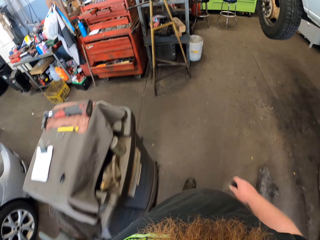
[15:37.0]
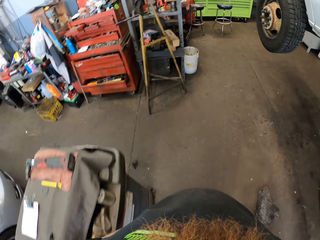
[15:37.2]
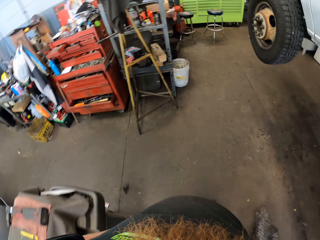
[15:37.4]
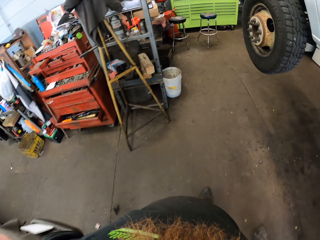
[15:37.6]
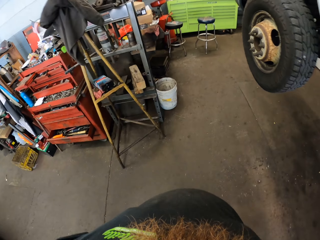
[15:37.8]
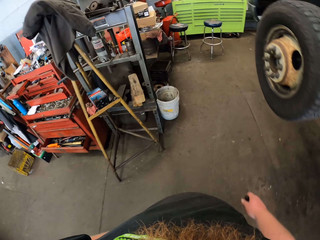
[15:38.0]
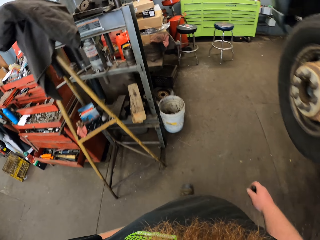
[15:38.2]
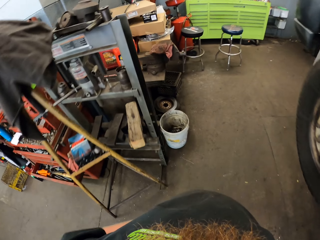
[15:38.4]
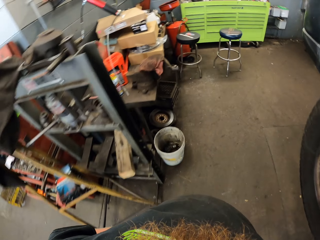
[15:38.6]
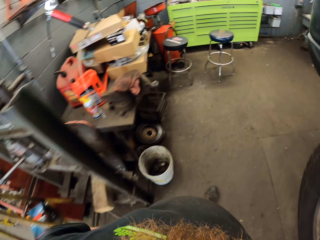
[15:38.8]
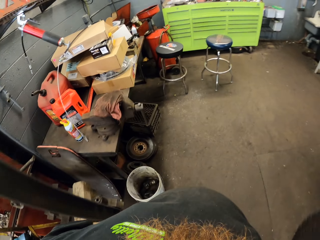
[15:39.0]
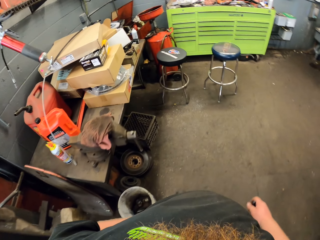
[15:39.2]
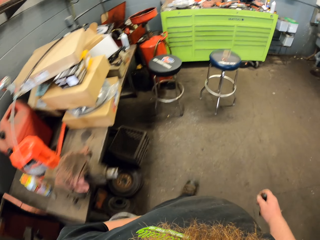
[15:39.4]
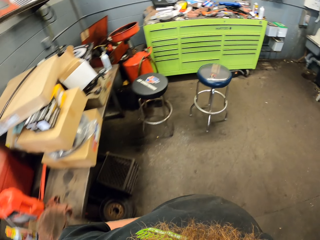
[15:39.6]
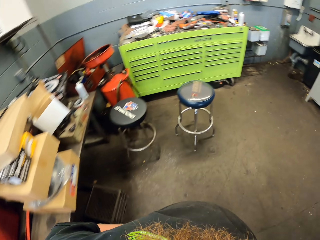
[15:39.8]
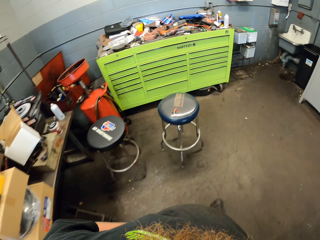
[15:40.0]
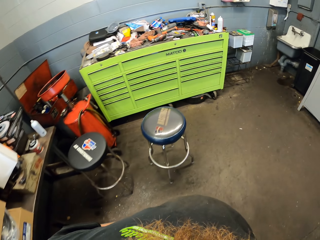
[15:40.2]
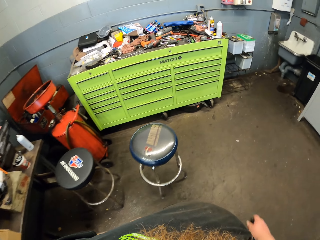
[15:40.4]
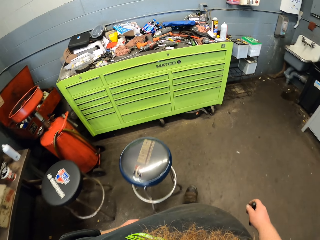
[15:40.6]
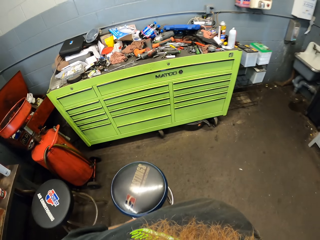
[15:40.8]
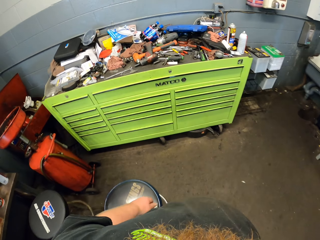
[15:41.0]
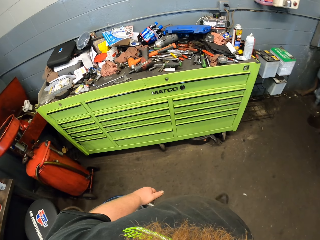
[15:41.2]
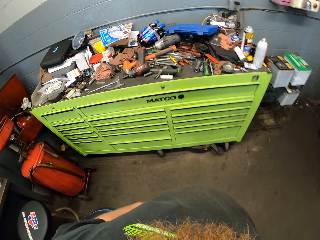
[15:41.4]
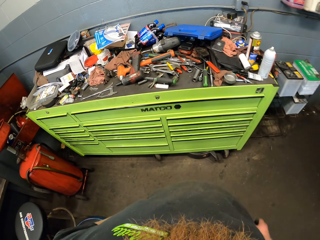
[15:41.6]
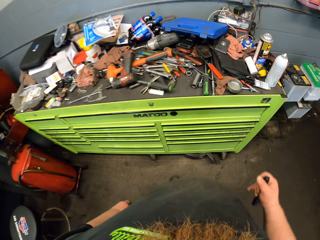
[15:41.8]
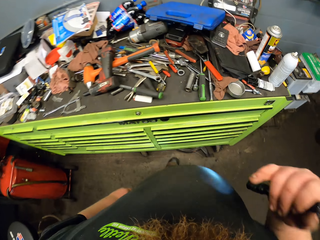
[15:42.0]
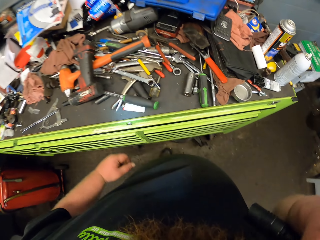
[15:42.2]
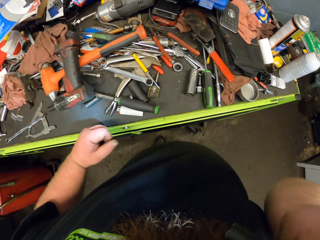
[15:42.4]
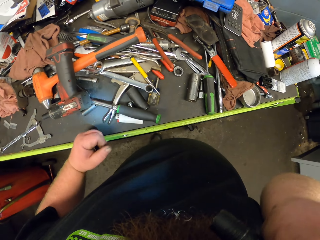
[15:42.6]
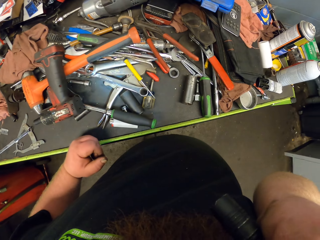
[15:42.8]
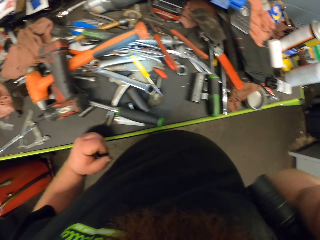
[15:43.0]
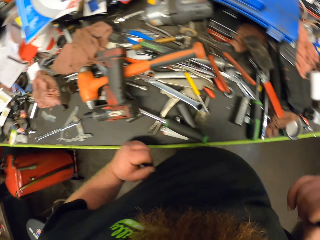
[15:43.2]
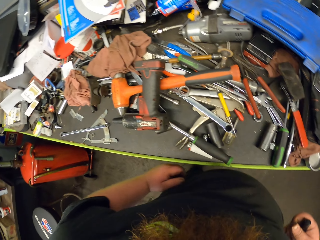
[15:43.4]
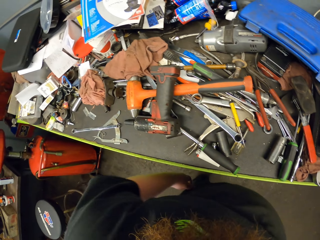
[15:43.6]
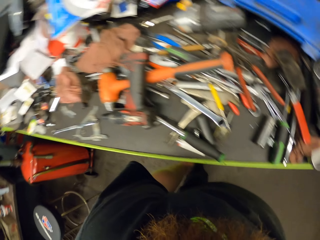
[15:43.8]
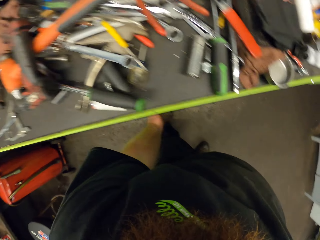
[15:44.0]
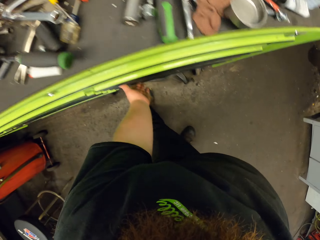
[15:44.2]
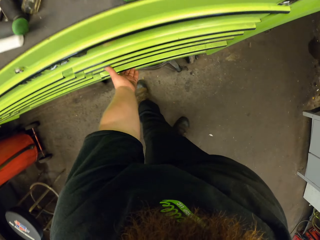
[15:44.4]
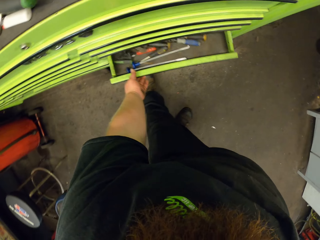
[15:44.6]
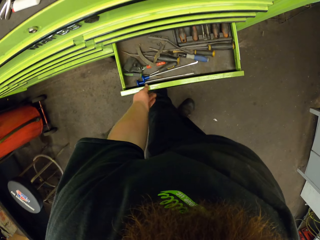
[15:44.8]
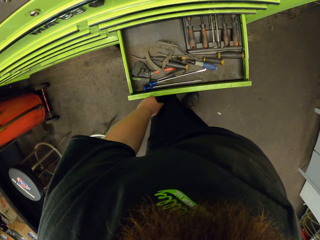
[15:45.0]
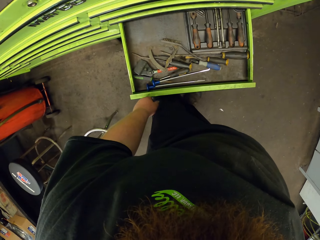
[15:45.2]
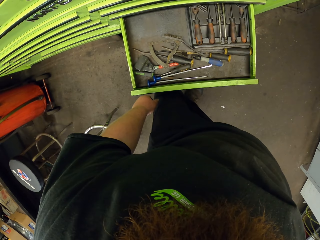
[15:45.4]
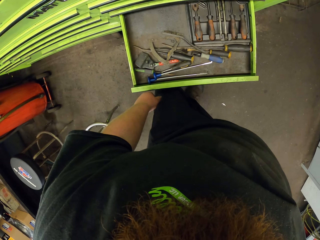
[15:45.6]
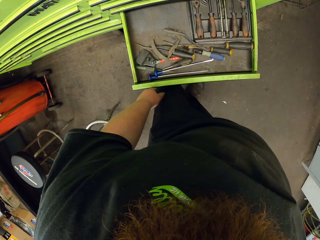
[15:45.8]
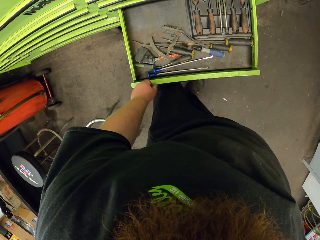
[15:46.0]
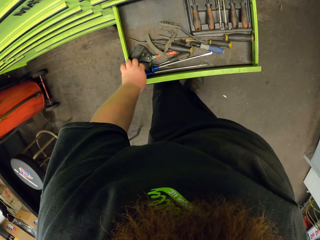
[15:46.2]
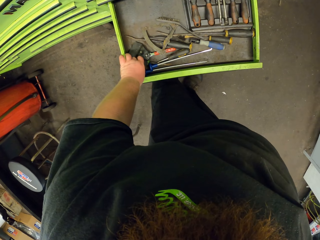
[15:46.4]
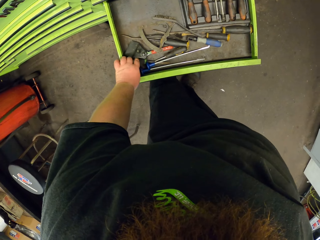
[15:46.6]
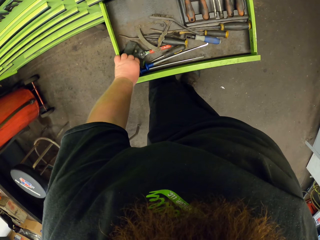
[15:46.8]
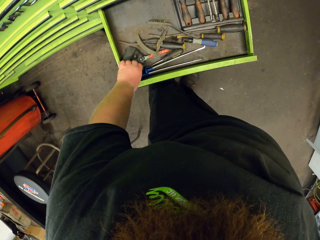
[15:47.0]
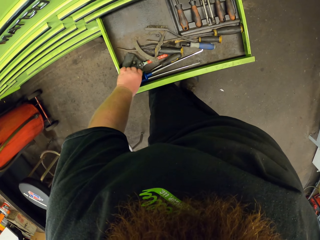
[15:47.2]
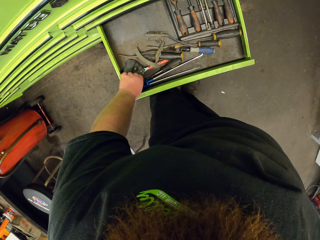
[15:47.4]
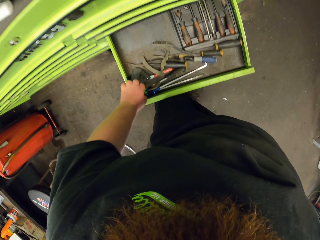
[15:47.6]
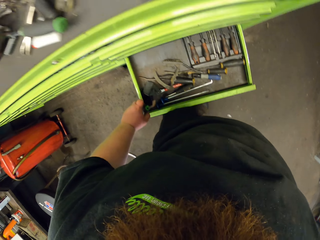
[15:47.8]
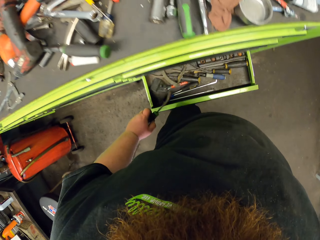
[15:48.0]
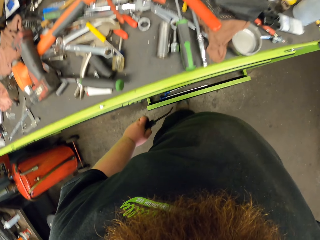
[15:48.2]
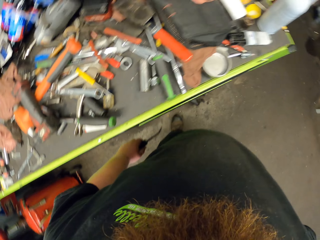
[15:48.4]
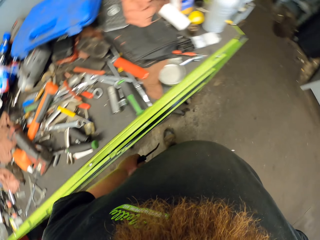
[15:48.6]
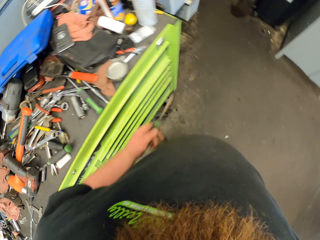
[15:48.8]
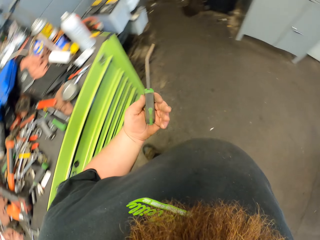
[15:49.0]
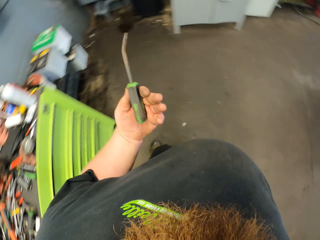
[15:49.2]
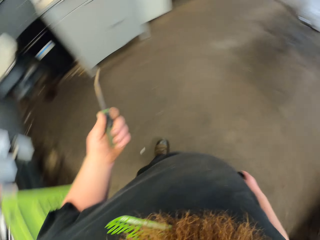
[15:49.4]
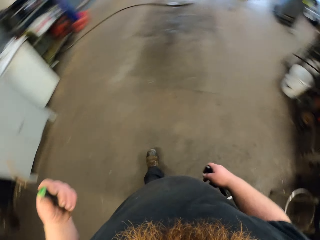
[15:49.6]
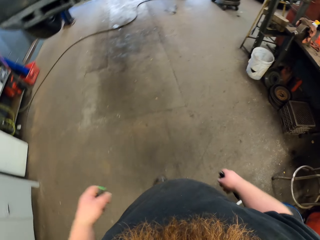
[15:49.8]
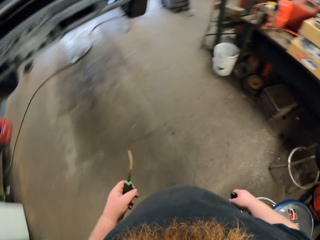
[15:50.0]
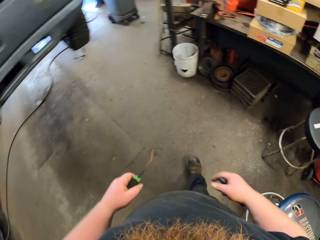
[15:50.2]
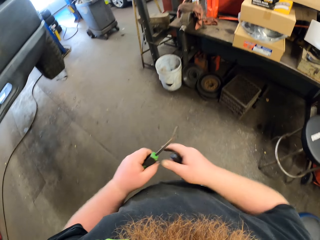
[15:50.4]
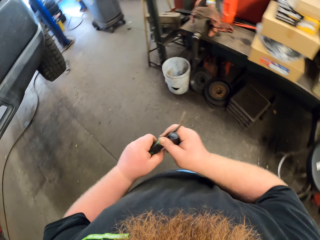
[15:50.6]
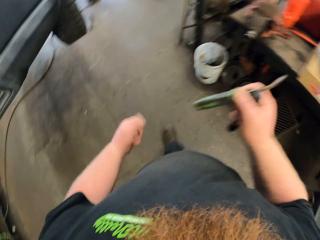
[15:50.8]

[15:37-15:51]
The camera wearer puts the left hand on the drawer. He looks at the garage tools. He removes the left hand on the drawer. He opens the drawer with the left hand. He looks inside the drawer. He picks up a screwdriver with the left hand. He closes the drawer with his left knee. He looks at the screwdriver and walks.

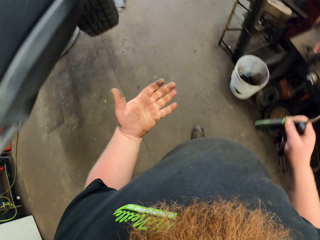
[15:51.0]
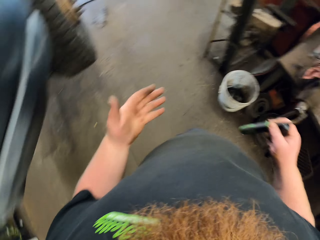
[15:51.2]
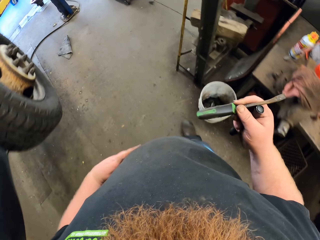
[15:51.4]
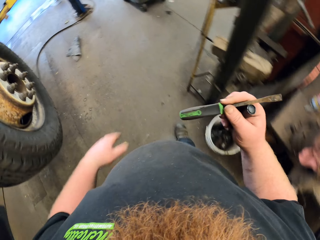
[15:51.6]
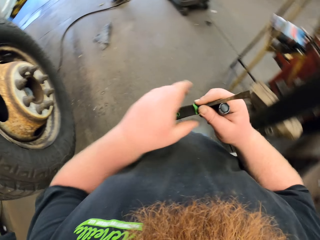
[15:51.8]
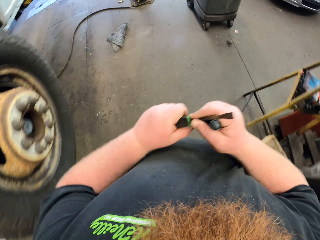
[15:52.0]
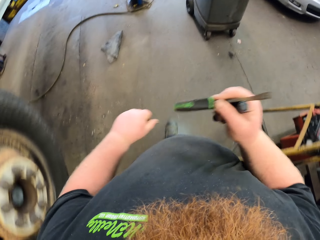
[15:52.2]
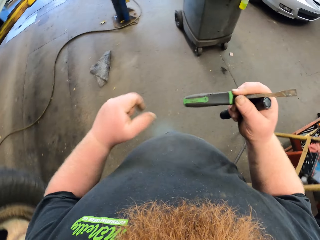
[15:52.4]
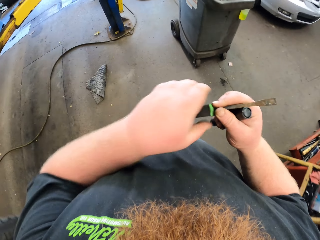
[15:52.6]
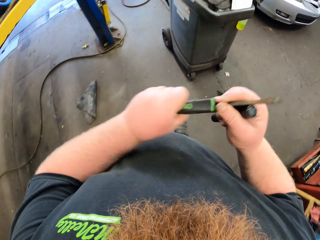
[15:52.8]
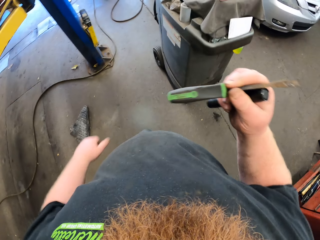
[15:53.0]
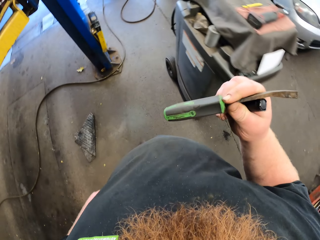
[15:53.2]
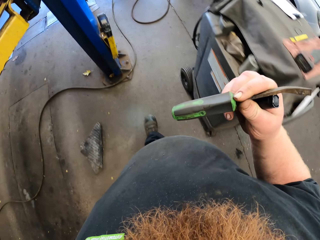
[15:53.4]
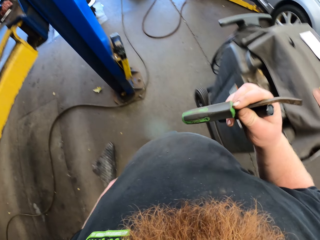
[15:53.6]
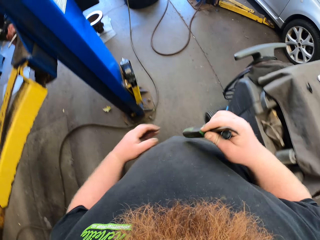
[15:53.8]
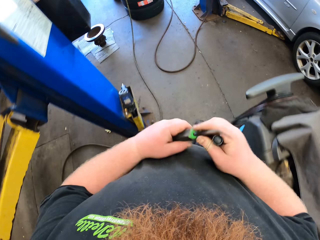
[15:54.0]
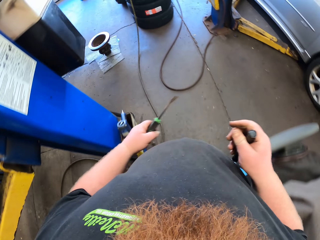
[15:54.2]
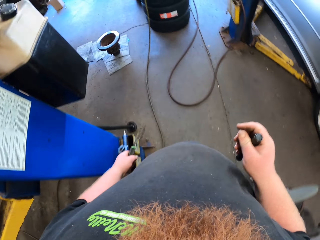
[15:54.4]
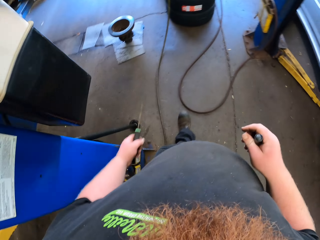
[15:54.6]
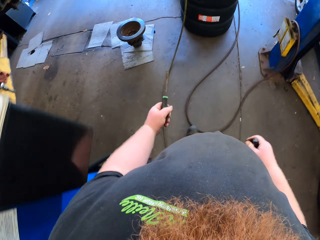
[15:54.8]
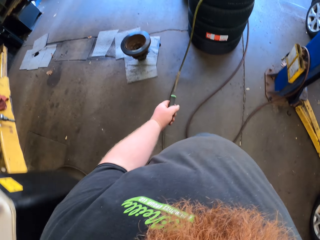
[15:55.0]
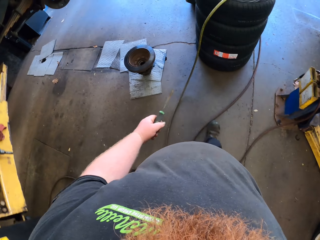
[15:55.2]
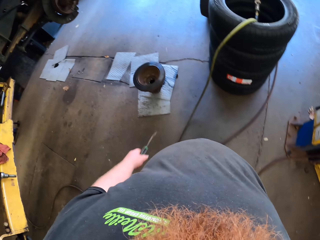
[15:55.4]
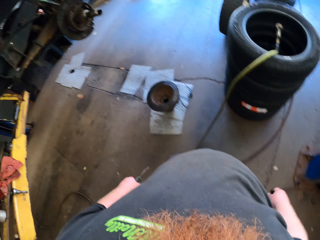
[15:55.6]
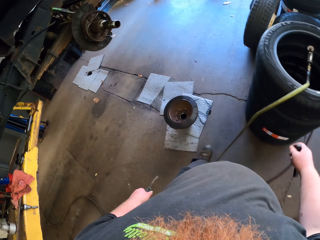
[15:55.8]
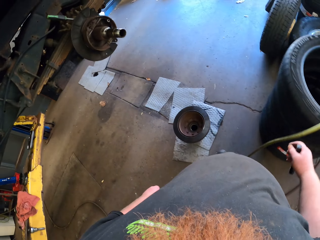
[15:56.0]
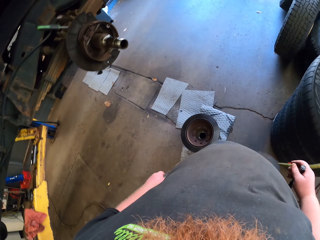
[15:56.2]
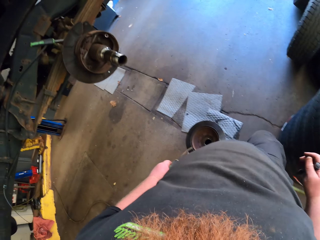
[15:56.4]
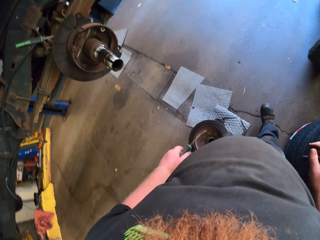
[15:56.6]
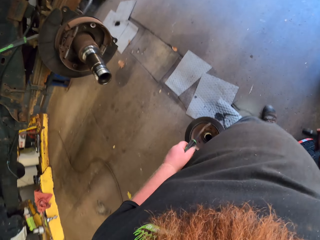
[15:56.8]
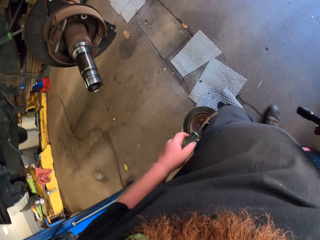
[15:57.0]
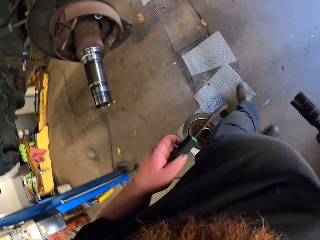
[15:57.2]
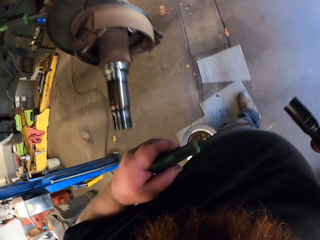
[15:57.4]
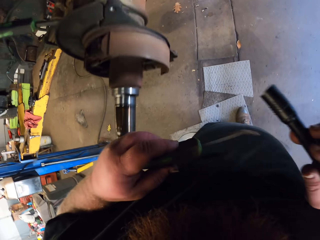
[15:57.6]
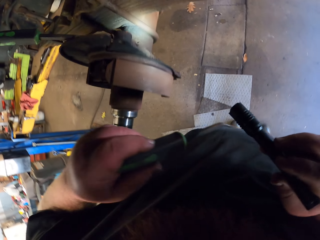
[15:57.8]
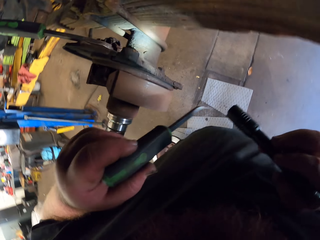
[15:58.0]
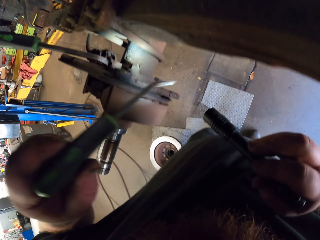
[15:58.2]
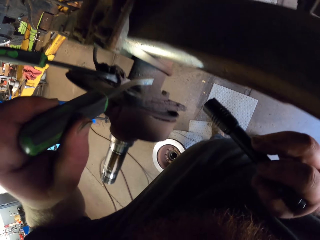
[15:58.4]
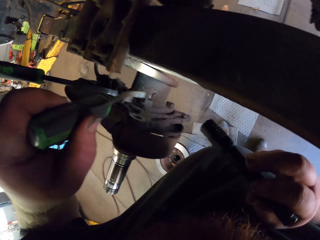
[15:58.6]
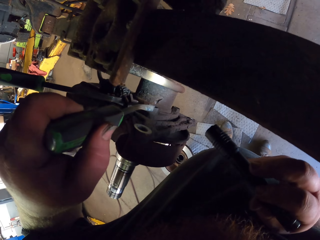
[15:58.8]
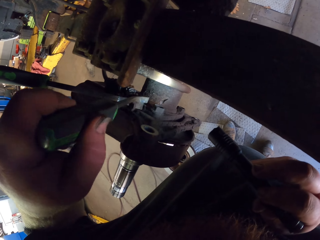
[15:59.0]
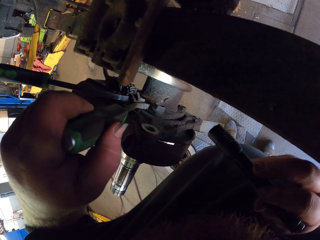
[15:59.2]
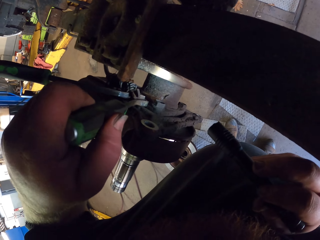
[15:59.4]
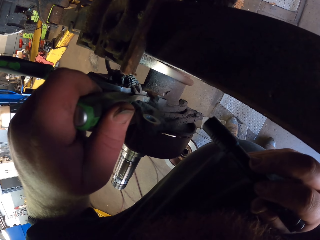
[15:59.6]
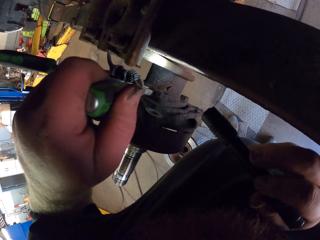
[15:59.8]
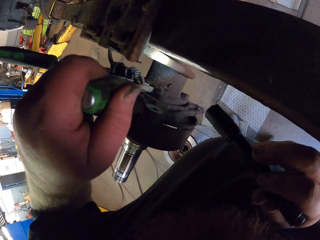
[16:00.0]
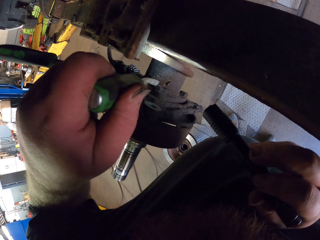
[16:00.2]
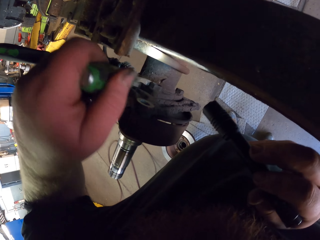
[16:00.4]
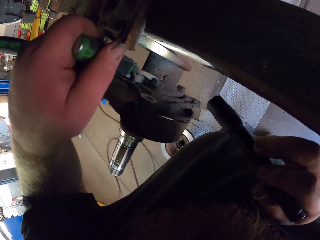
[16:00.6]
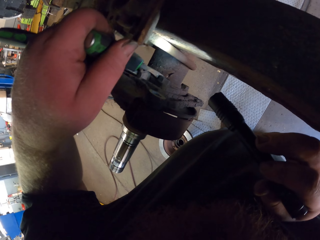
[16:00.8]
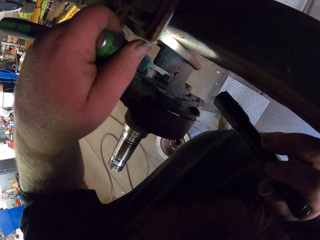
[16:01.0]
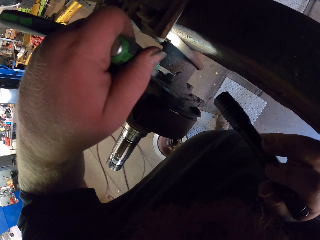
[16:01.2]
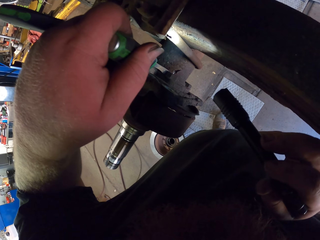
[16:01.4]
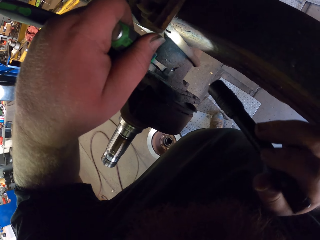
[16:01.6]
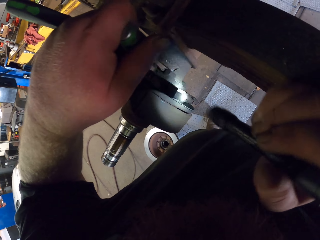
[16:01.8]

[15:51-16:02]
The camera wearer walks and holds the screwdriver with his right hand. He walks and rubs the left hand on the screwdriver. He walks and holds the screwdriver with his left hand. He stops walking. He screws the car. He looks at the bolt. He puts the screwdriver on the bolt.
